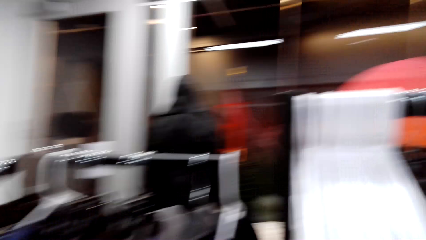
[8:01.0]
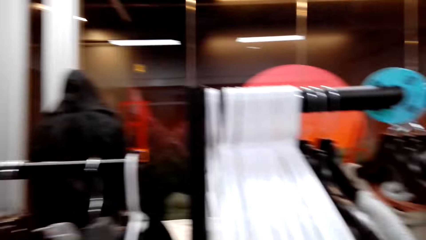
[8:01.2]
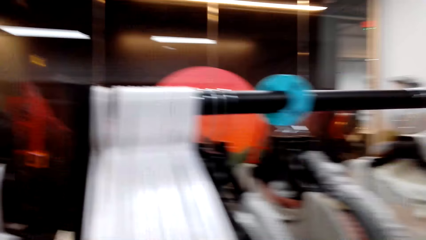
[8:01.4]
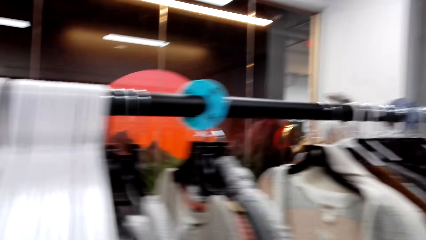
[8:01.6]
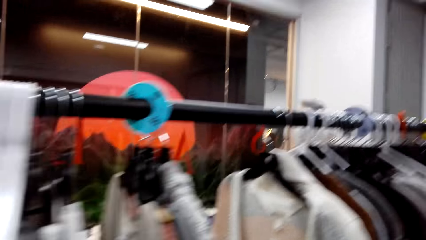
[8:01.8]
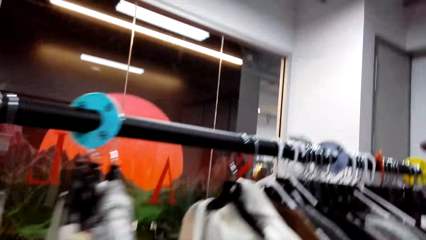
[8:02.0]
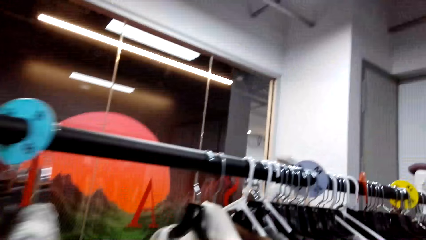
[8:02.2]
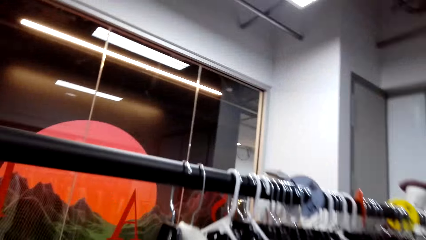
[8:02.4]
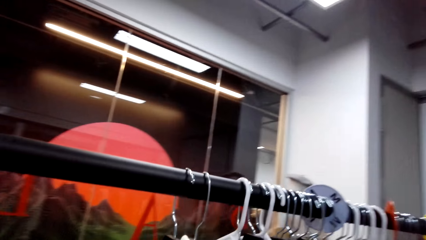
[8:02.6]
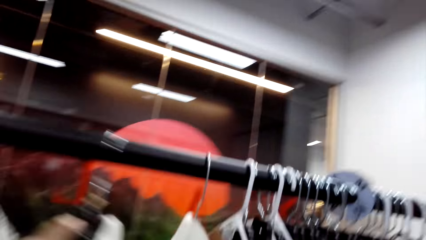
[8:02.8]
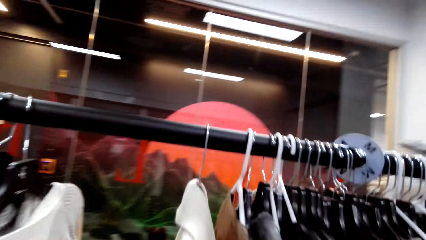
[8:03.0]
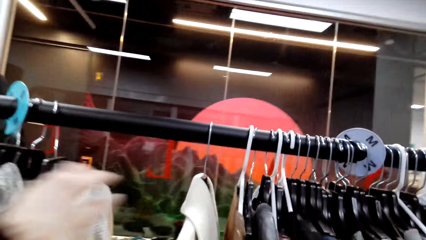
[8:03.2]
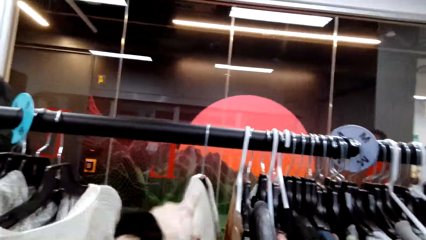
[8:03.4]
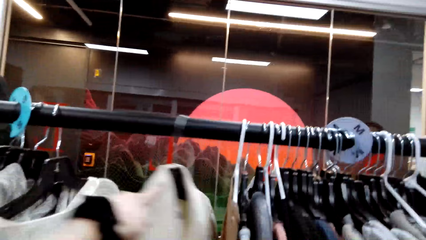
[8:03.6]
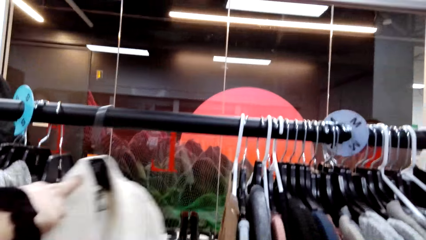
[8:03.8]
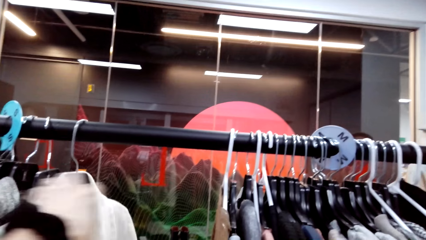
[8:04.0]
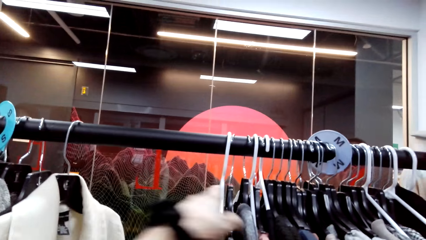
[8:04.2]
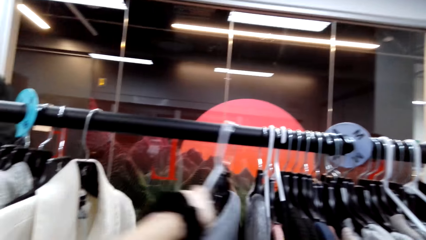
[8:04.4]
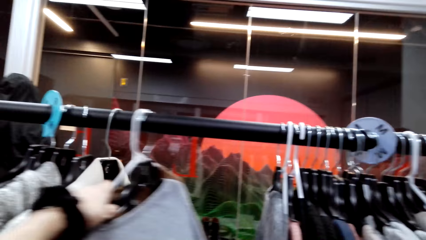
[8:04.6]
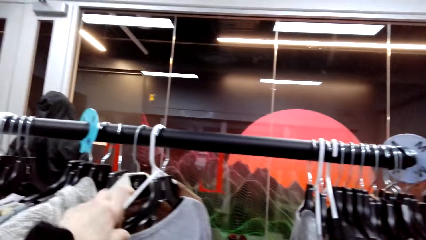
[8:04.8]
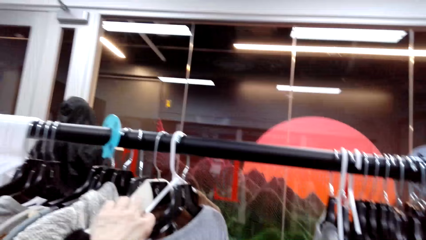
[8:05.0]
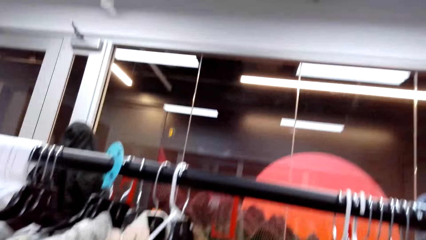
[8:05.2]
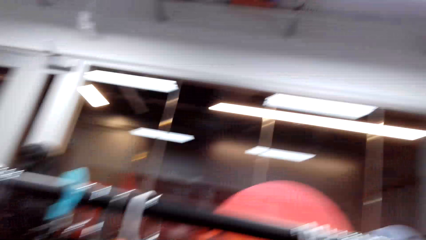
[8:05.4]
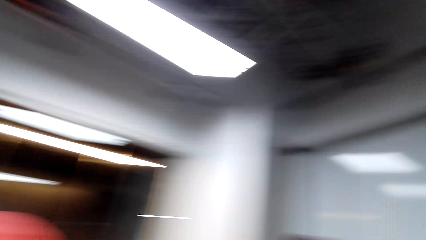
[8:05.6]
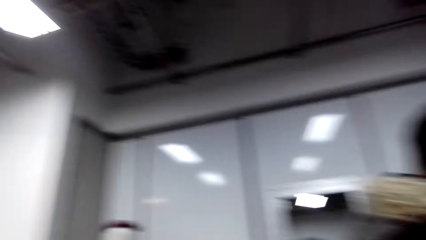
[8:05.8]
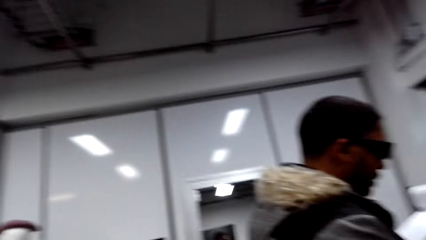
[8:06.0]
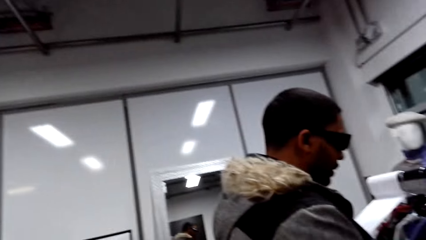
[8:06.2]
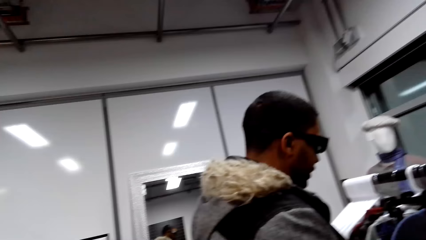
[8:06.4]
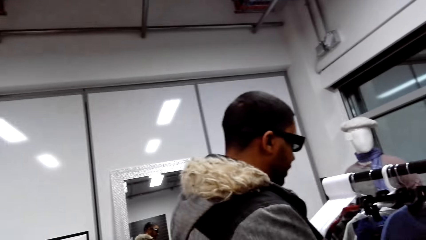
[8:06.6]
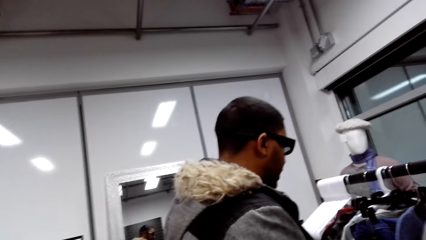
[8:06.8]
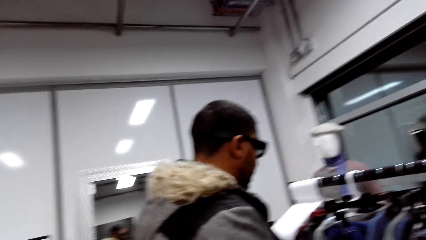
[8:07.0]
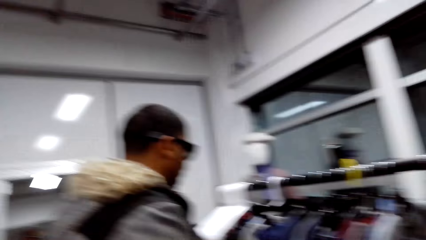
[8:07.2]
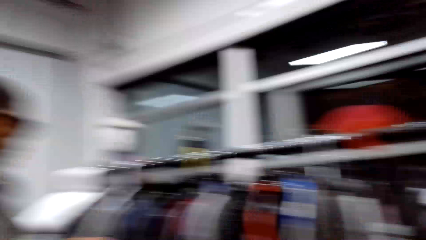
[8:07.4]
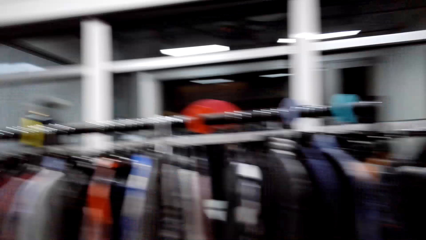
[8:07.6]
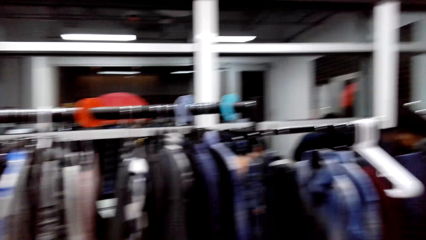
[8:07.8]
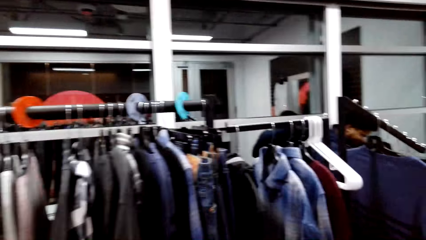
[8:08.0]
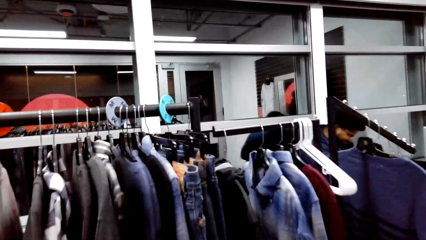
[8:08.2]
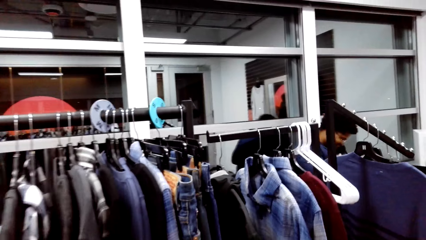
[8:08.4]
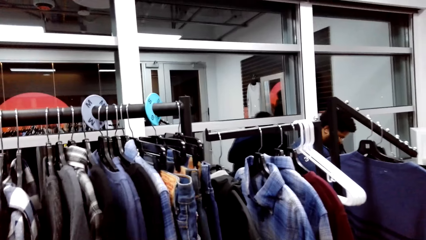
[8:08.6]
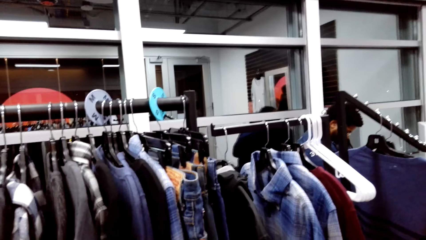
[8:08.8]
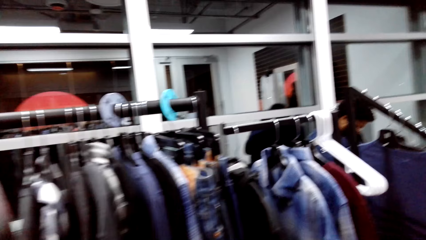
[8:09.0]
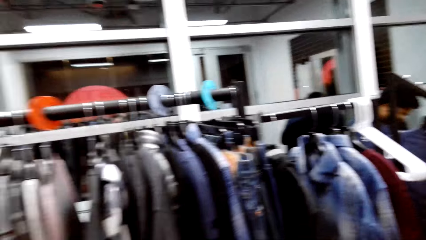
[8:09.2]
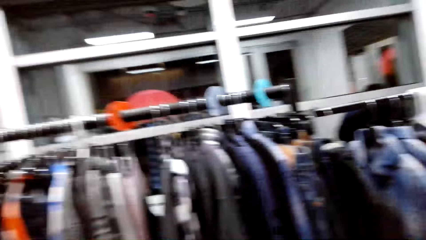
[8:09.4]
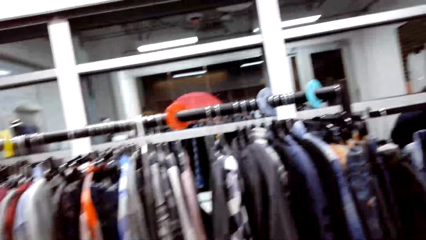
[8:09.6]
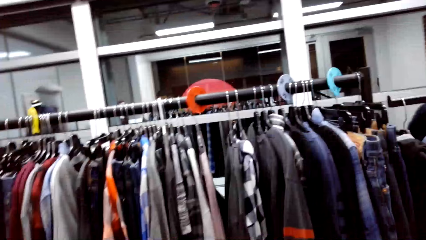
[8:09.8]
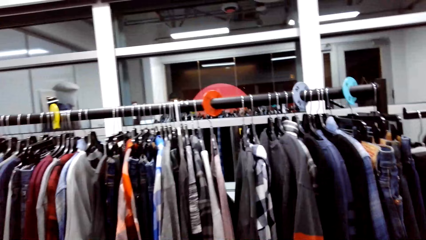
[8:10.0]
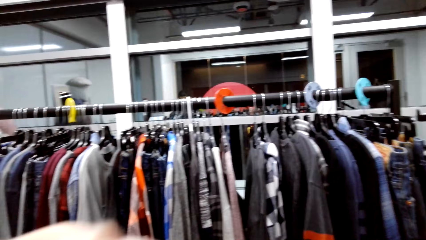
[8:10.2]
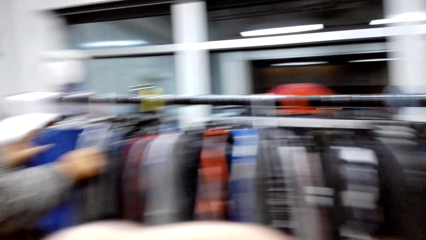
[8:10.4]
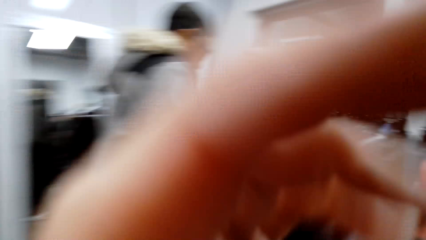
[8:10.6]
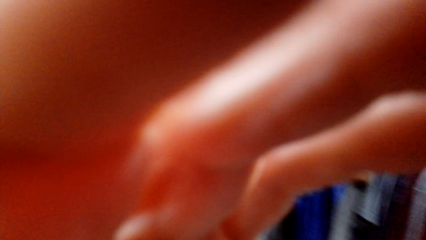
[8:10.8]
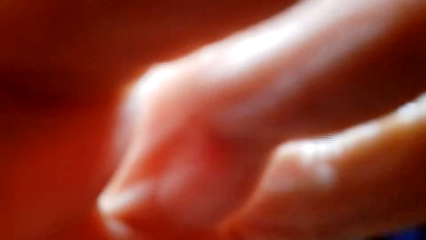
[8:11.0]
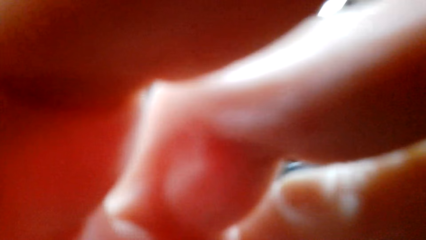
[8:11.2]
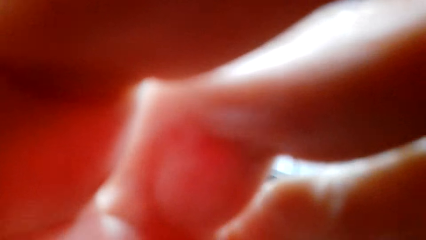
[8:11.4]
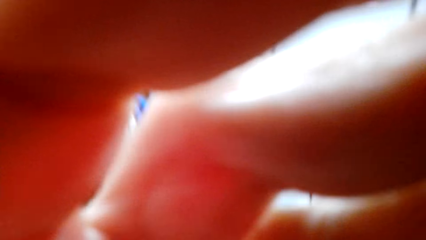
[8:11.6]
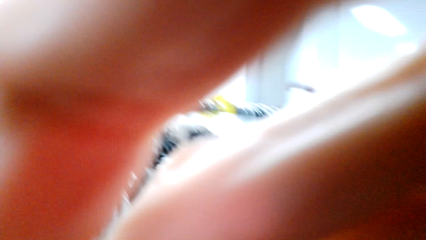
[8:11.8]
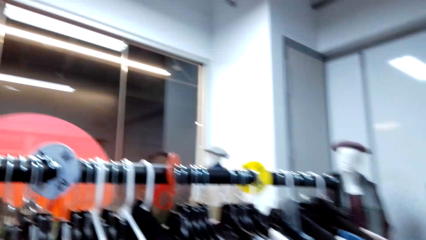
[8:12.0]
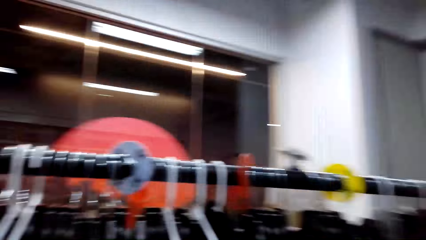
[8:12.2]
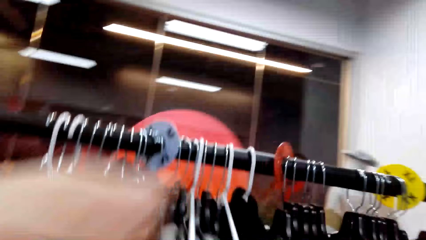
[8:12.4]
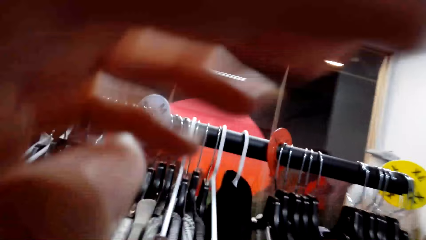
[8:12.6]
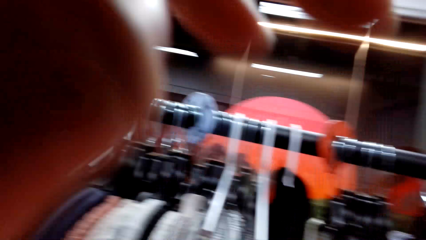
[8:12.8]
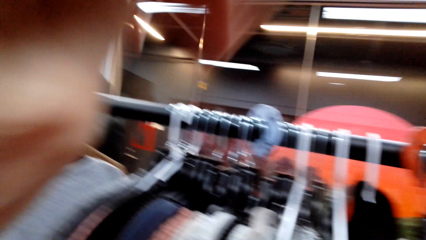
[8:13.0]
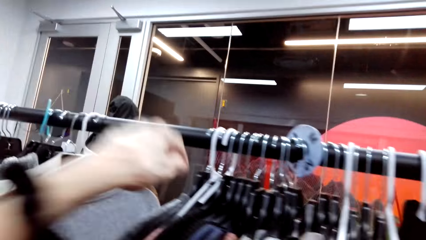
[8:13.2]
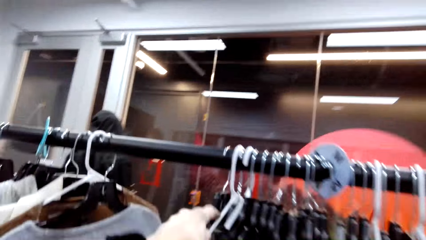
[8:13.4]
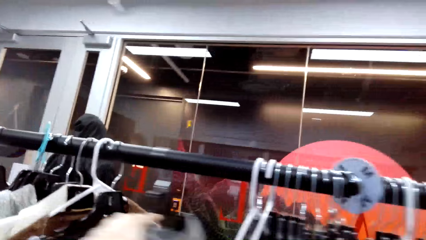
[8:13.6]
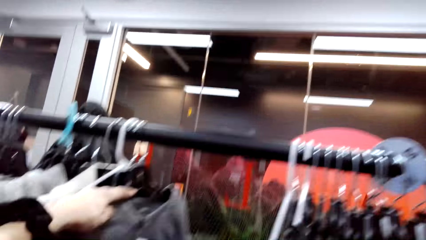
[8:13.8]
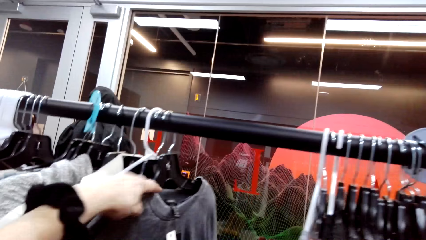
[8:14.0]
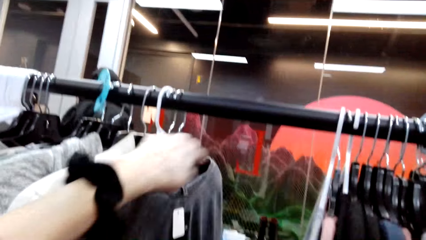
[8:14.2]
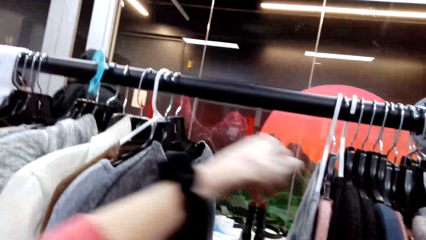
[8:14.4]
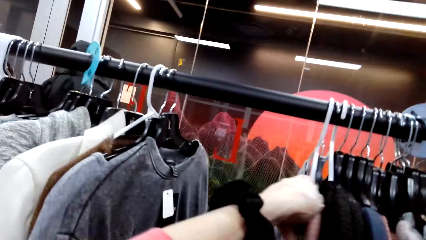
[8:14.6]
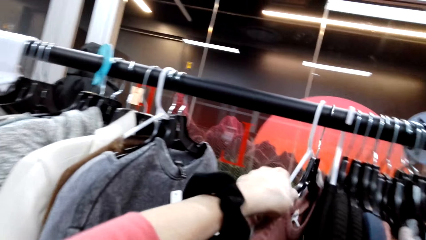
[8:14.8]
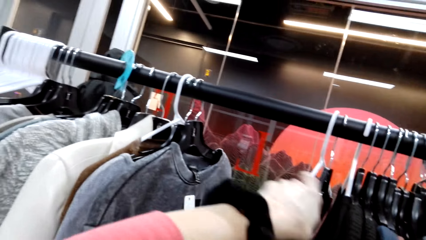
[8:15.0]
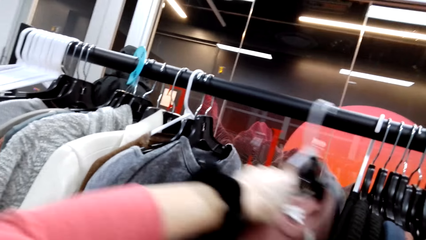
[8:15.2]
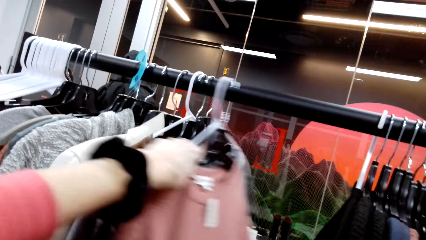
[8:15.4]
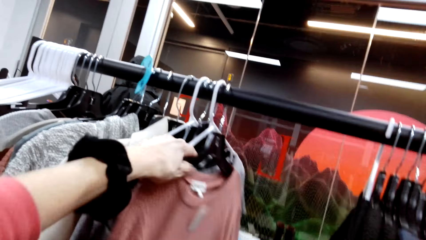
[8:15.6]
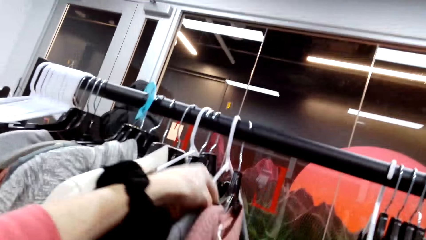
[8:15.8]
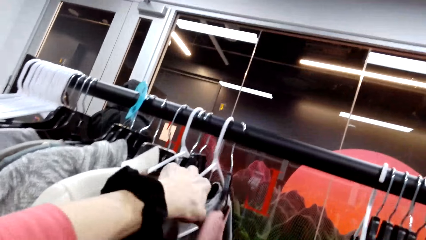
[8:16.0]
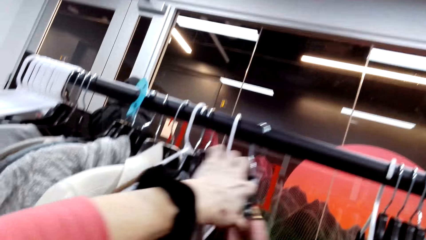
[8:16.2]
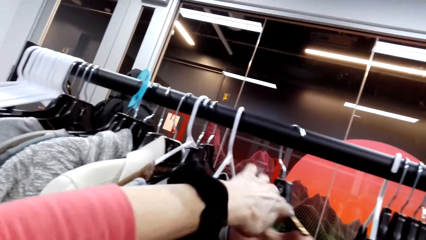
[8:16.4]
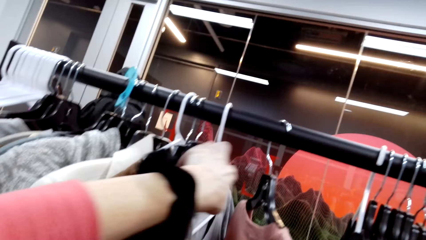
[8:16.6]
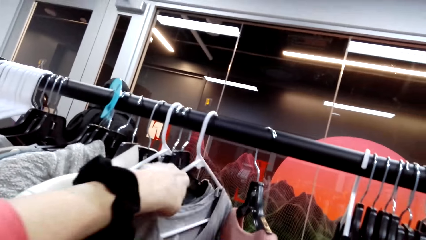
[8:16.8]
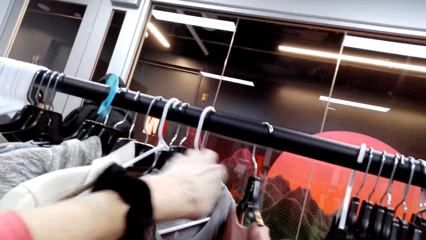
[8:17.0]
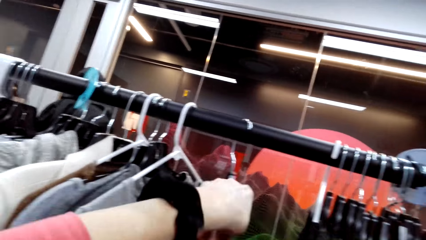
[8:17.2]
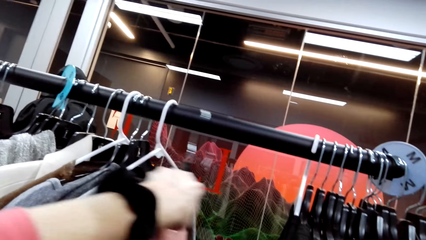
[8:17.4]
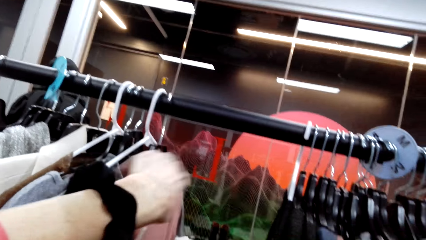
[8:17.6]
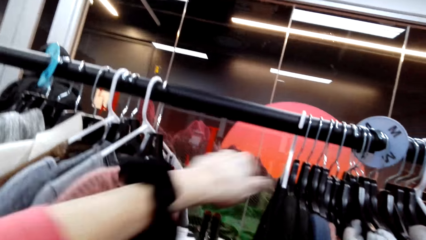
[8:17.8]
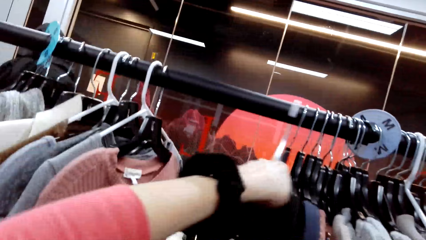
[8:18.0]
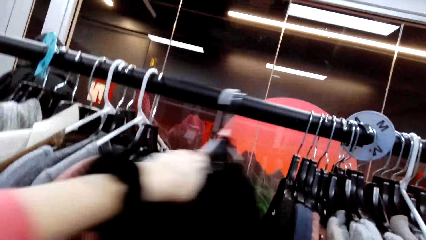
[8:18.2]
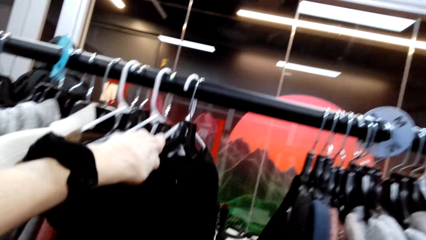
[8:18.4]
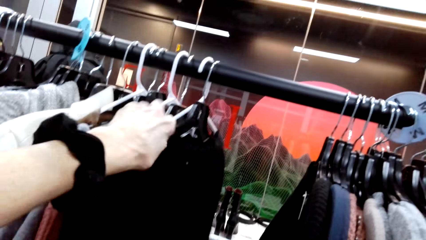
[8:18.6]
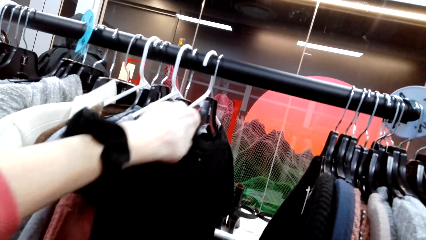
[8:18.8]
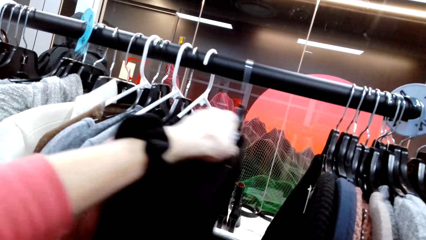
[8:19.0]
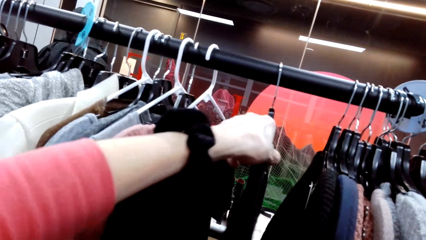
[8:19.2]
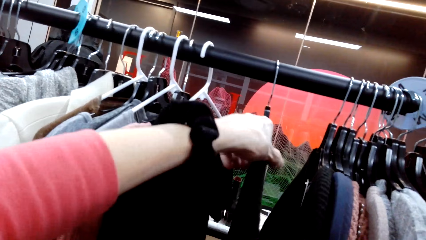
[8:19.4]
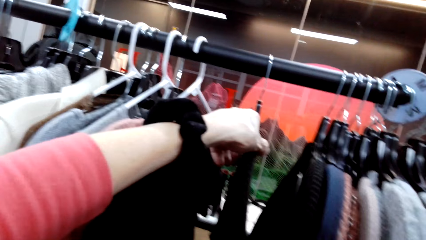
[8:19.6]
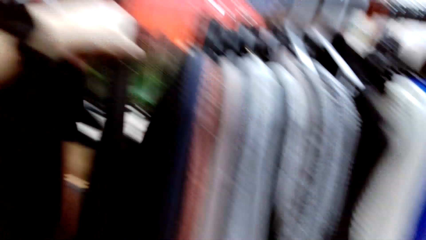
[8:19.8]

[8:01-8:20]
The camera wearer touches a cardigan with her left hand. She looks at the clothes. She talks to a person. She looks around. She adjusts the camera. She looks at the clothes. She moves the cardigan with her left hand.
